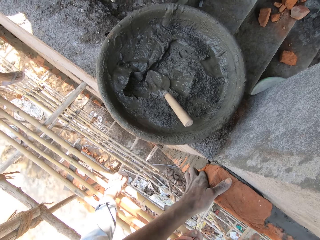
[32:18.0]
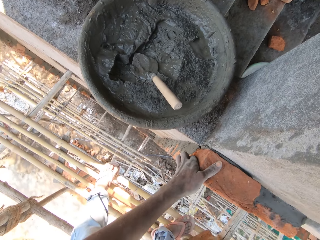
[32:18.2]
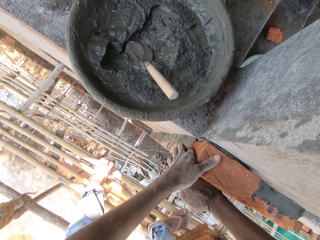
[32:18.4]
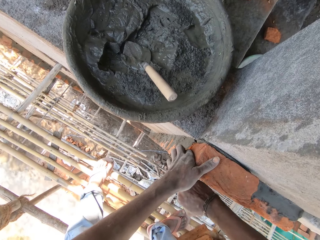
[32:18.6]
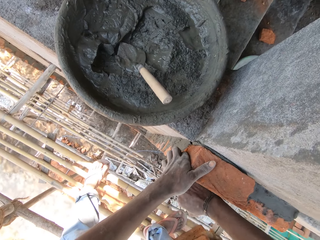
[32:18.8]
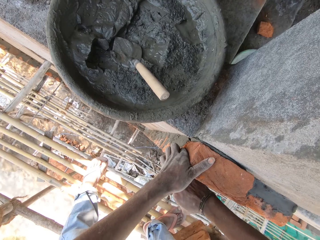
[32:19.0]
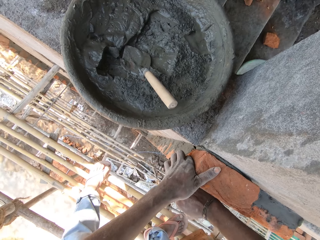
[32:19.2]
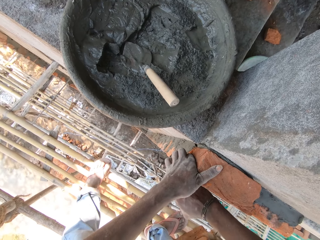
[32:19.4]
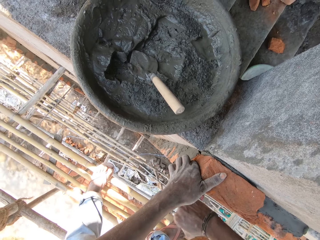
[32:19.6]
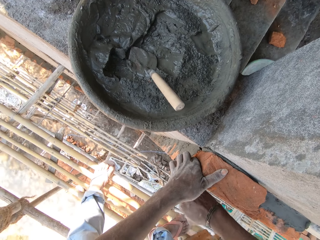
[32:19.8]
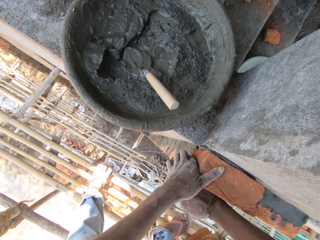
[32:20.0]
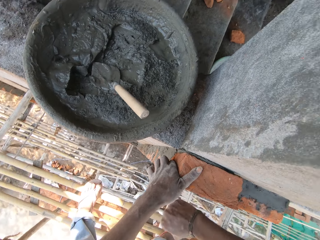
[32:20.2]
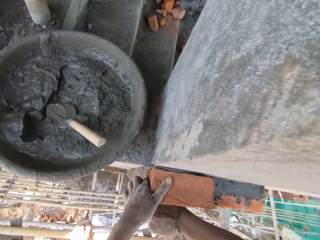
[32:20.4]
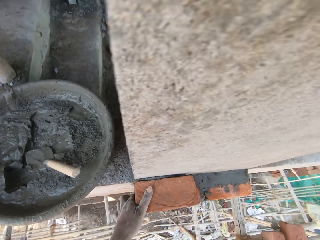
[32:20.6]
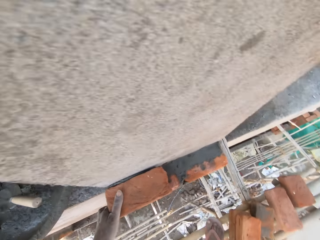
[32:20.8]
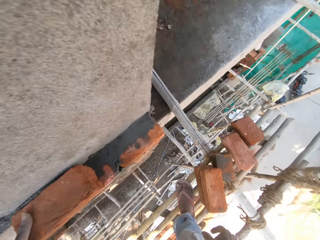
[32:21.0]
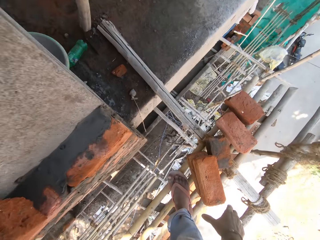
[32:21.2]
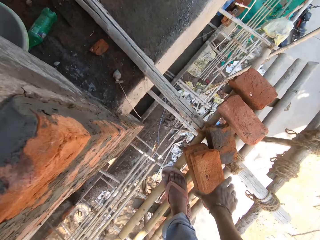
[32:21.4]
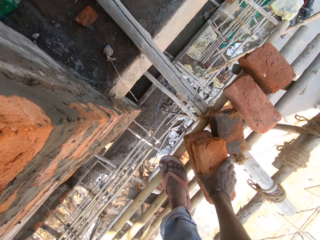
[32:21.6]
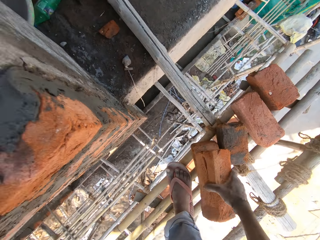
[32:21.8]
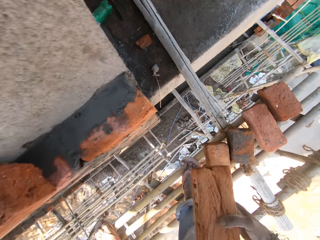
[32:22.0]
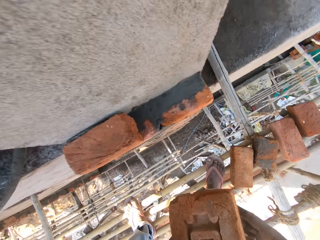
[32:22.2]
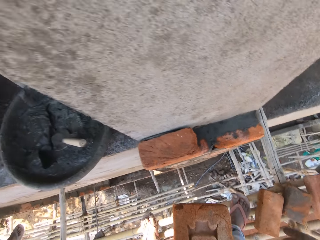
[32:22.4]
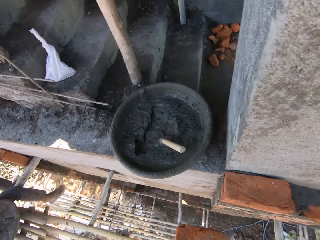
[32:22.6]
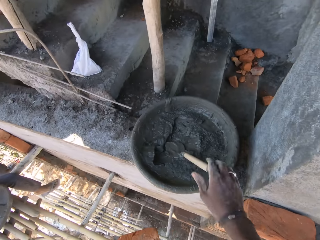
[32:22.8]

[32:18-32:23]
The camera wearer taps the brick on the wall with his right hand. He looks around. He picks a brick from the scaffold with his right hand.

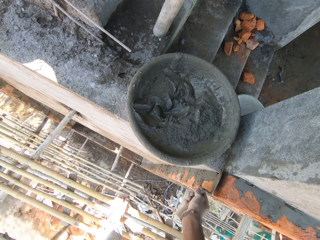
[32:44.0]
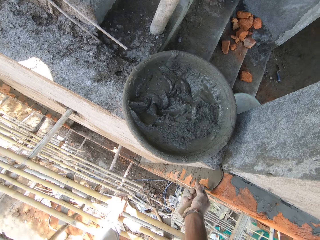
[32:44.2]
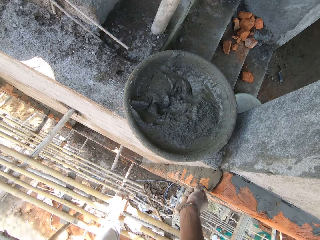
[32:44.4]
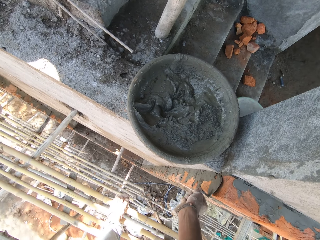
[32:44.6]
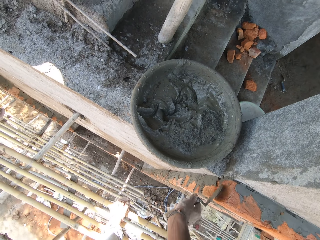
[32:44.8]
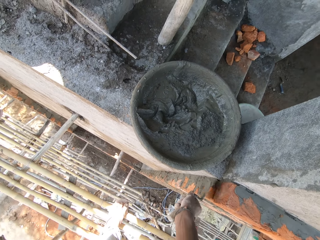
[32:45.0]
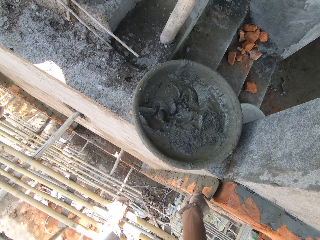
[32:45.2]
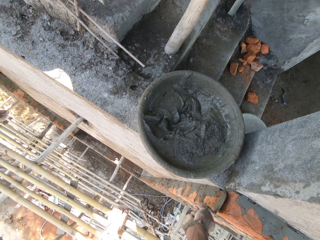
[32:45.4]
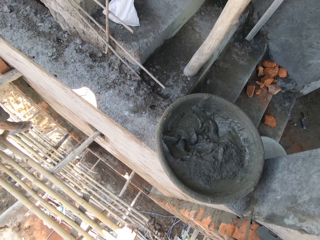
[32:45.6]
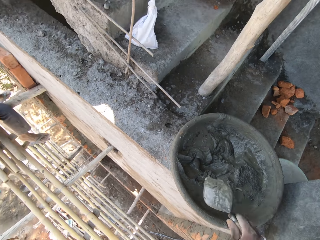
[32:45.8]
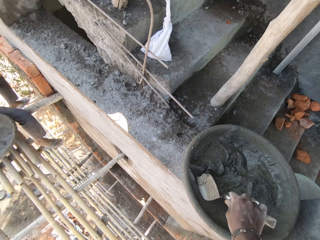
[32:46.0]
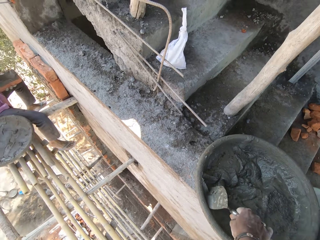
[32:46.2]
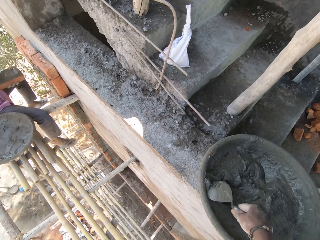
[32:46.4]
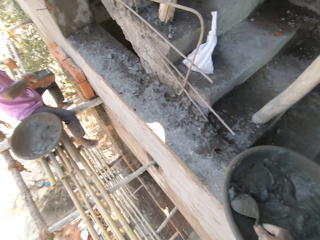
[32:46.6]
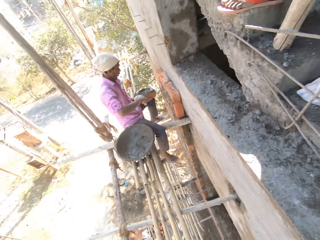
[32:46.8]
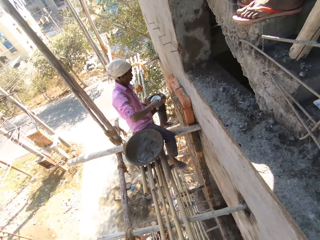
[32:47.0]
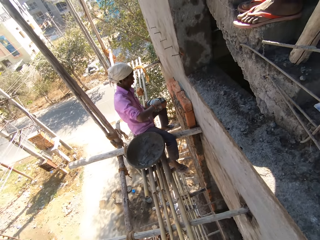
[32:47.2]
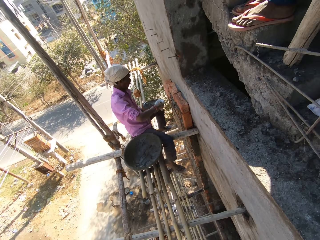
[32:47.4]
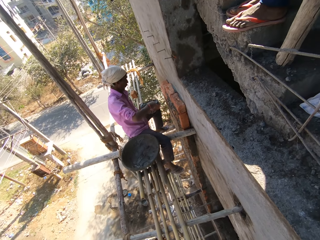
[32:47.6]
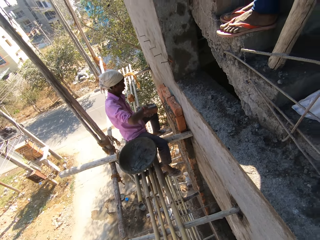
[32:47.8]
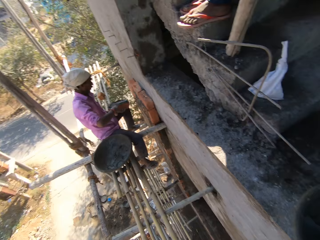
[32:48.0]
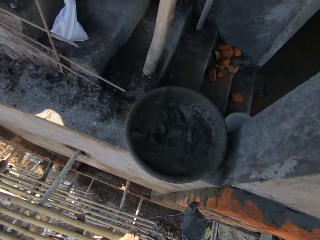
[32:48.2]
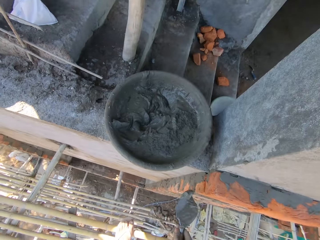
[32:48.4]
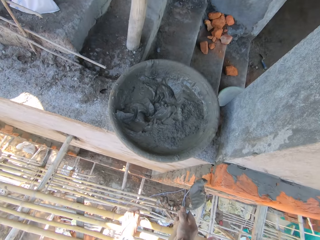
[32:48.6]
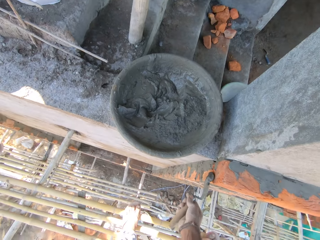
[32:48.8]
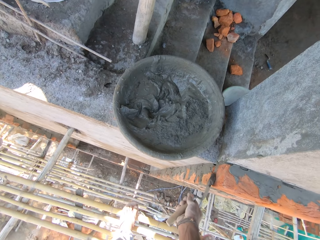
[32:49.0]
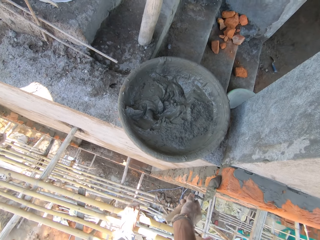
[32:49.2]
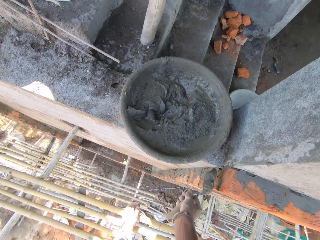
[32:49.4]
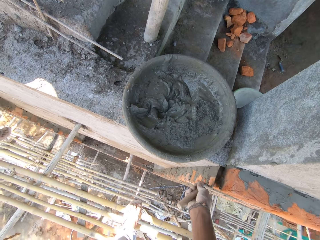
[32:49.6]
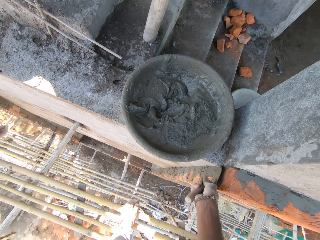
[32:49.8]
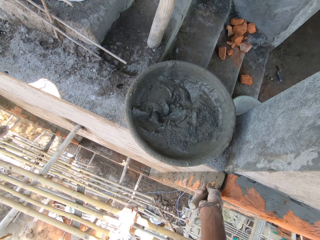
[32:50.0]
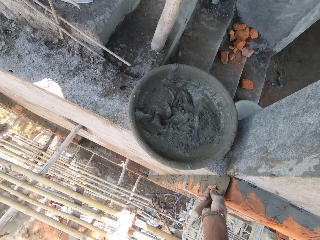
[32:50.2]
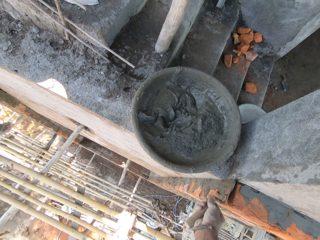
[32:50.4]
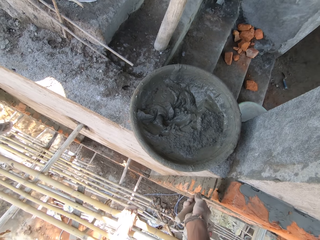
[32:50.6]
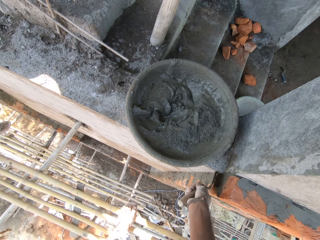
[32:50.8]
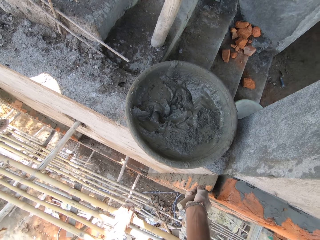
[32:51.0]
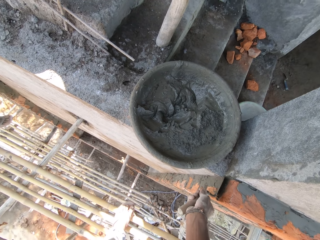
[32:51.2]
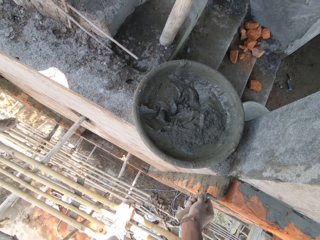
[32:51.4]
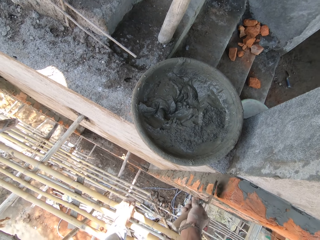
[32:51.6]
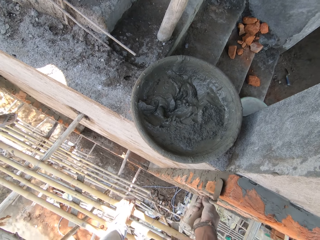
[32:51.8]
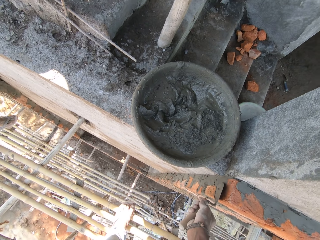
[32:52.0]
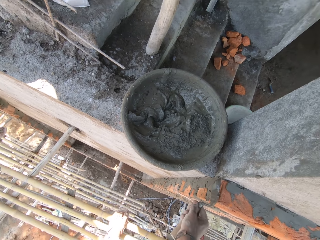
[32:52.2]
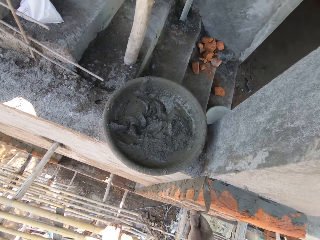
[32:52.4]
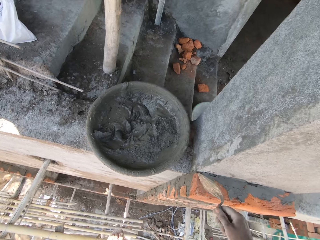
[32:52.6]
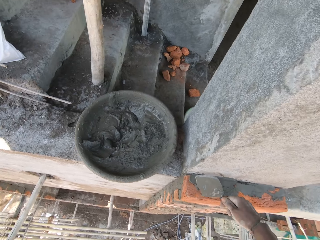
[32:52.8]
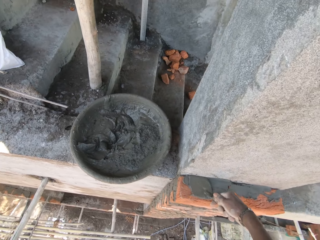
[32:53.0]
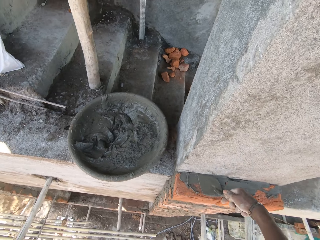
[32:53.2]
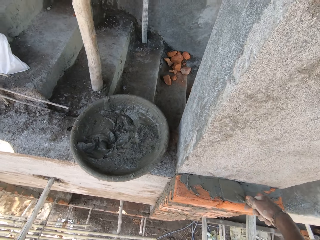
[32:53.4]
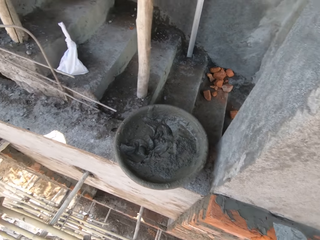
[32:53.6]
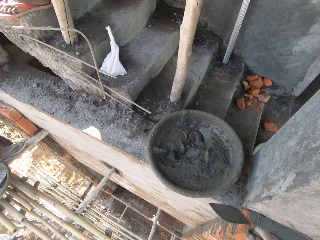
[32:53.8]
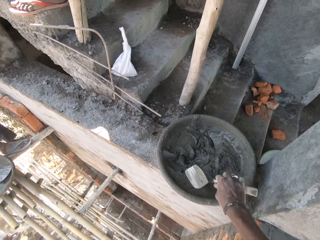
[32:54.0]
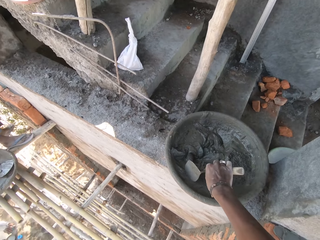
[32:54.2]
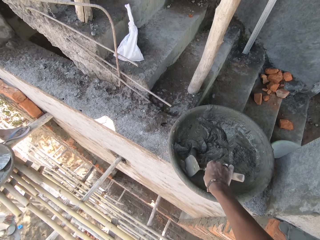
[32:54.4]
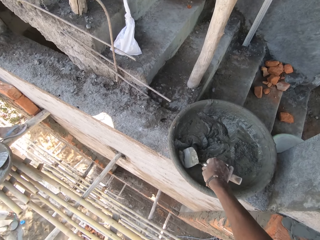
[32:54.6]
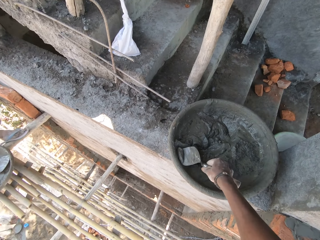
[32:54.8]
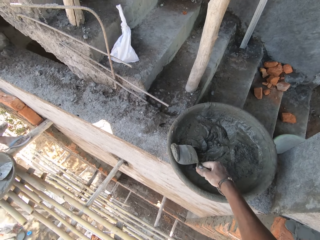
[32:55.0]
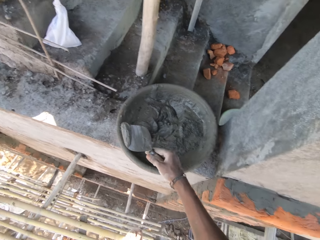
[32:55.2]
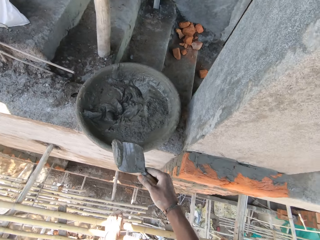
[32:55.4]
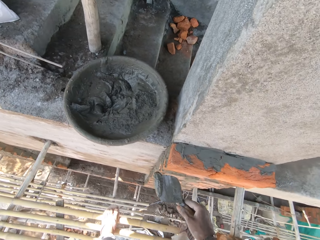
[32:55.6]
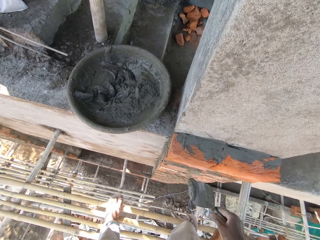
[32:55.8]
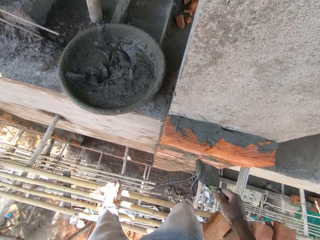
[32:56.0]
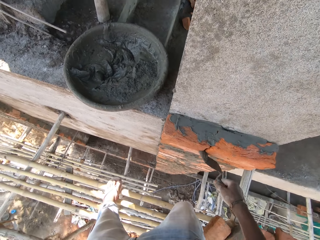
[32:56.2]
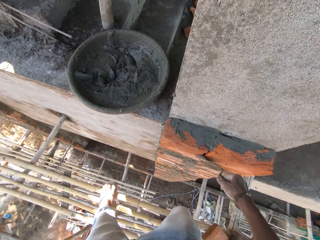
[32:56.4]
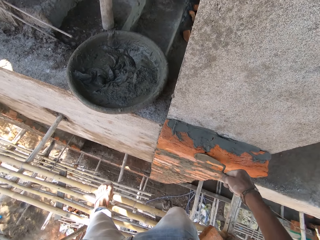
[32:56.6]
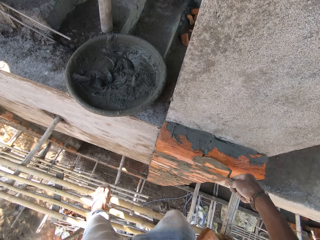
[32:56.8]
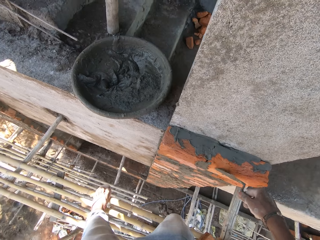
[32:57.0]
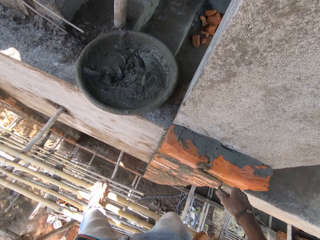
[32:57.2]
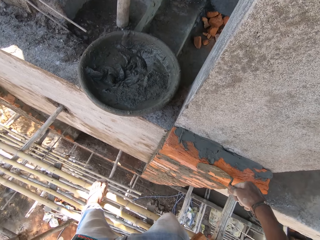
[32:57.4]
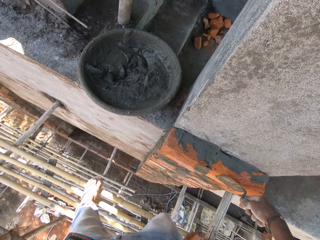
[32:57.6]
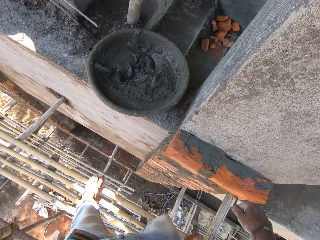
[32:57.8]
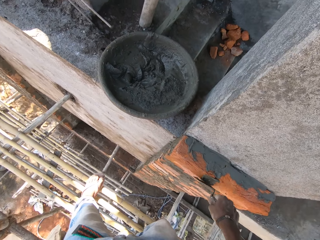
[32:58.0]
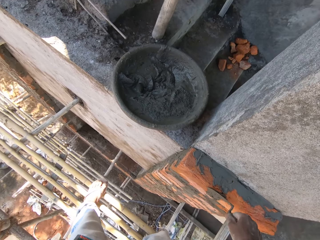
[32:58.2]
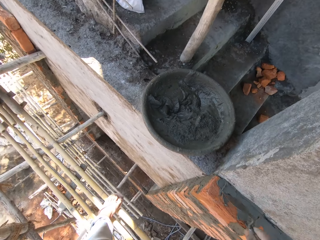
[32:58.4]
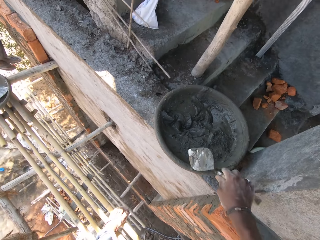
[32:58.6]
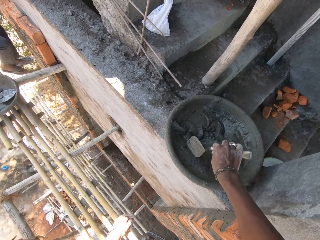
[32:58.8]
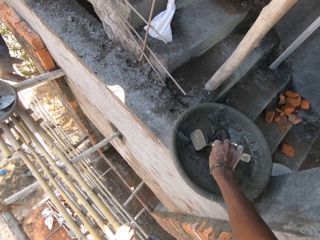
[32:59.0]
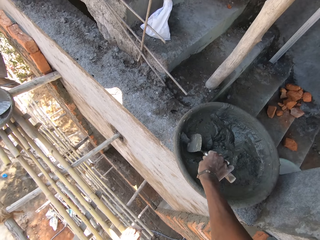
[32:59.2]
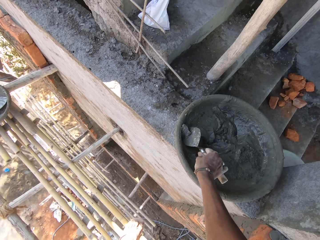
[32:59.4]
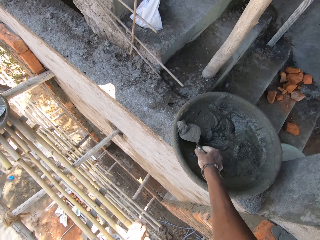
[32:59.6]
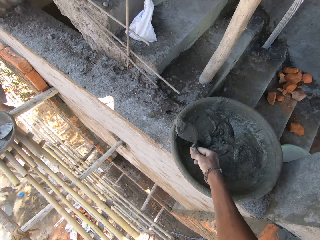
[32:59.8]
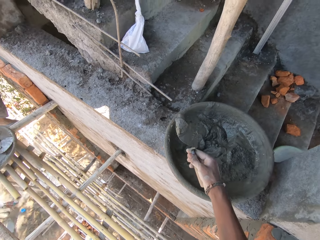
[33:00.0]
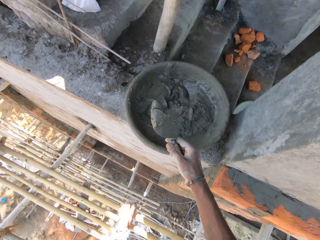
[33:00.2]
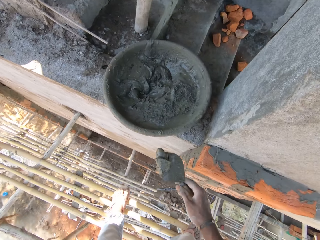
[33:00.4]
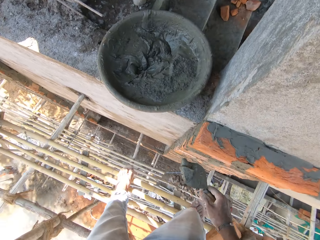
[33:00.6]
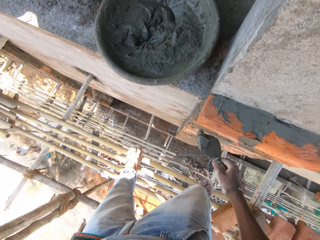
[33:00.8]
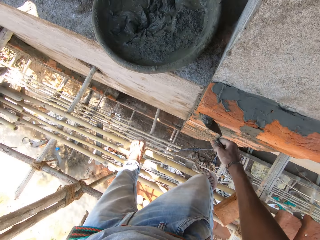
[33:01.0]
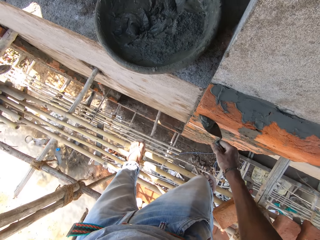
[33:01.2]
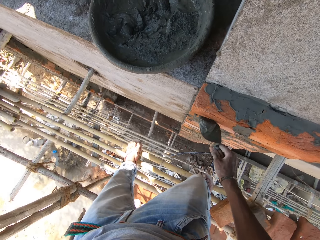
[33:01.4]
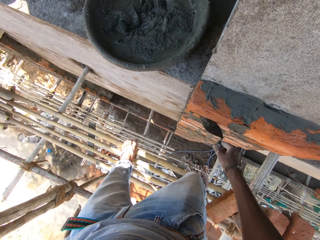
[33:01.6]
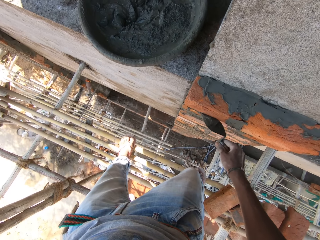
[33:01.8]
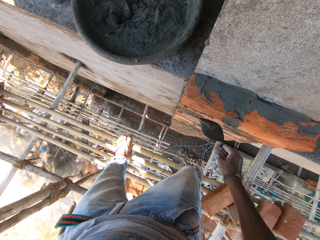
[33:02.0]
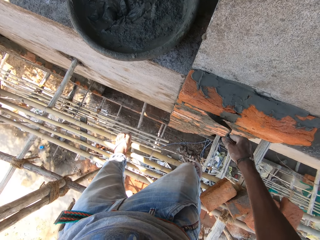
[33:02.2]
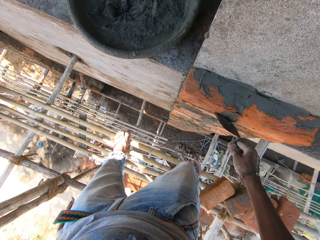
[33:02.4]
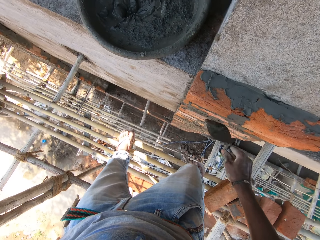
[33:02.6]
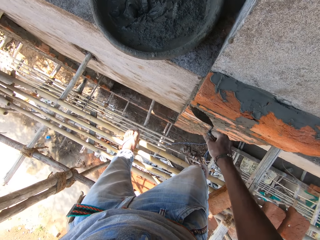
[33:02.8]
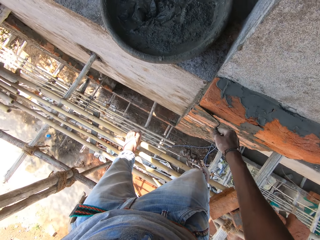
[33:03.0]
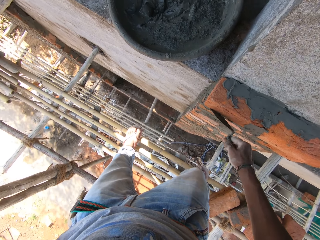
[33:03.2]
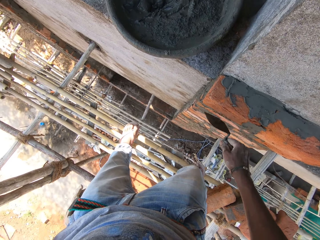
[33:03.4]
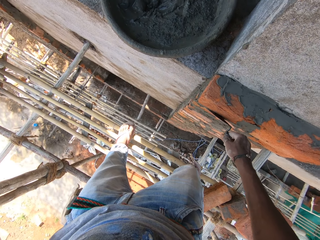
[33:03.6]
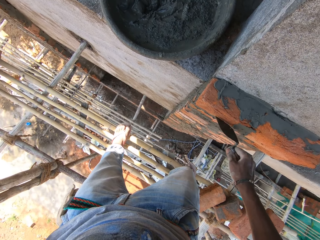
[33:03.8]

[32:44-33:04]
The camera wearer packs mortar with the hand trowel in his right hand. He looks around. A man plasters a brick in his left hand with mortar in a hand trowel in his right hand. The camera wearer plasters the brick on the wall with the mortar in the hand trowel in his right hand. He packs mortar with the hand trowel in his right hand. He plasters the brick on the wall with the mortar in the hand trowel in his right hand. He packs mortar with the hand trowel in his right hand. He plasters the brick on the wall with the mortar on the hand trowel in his right hand.
